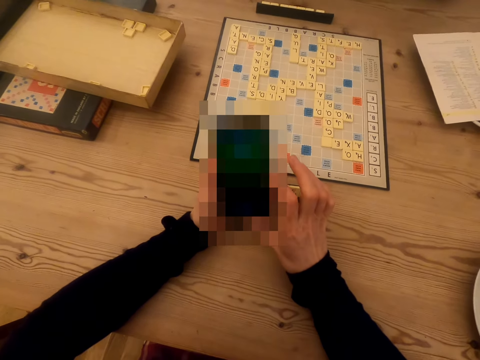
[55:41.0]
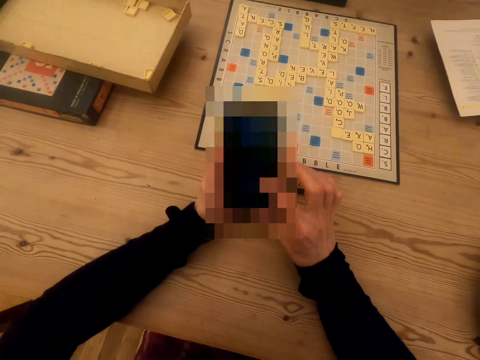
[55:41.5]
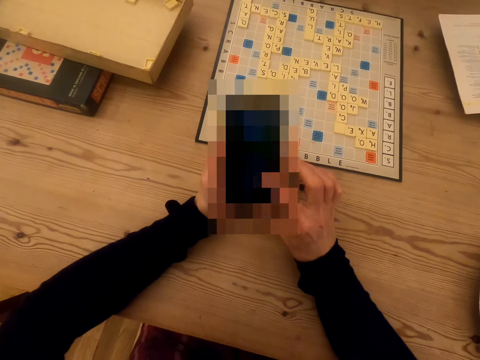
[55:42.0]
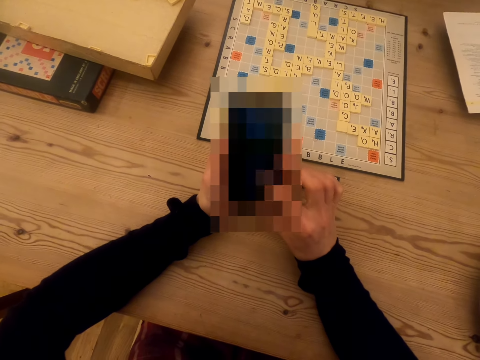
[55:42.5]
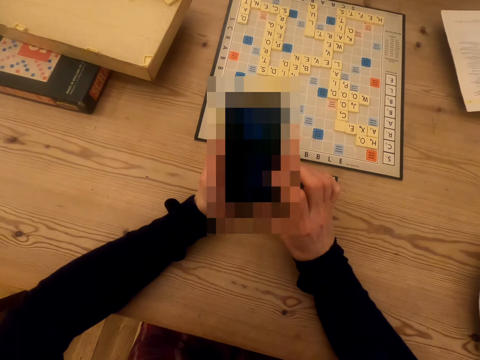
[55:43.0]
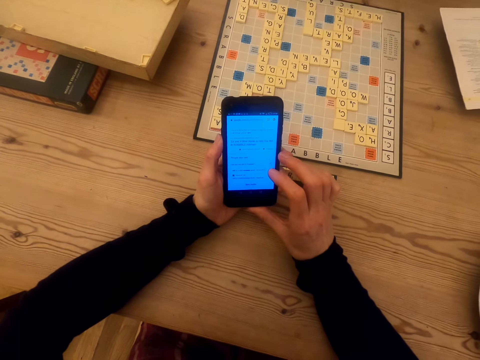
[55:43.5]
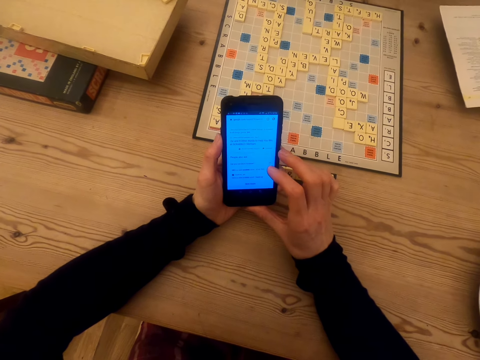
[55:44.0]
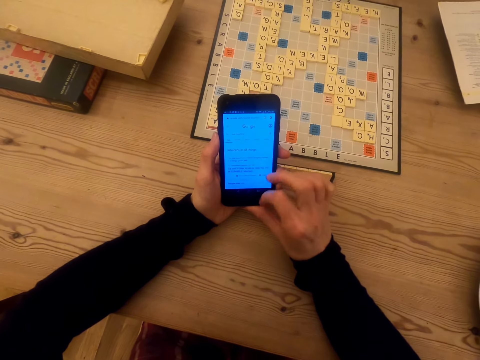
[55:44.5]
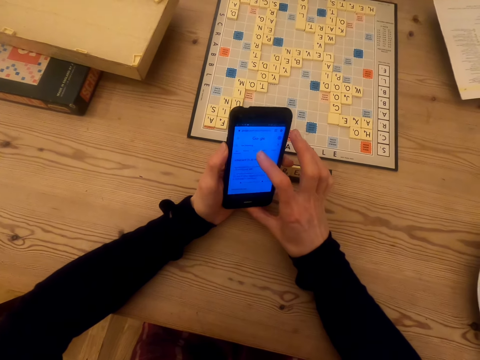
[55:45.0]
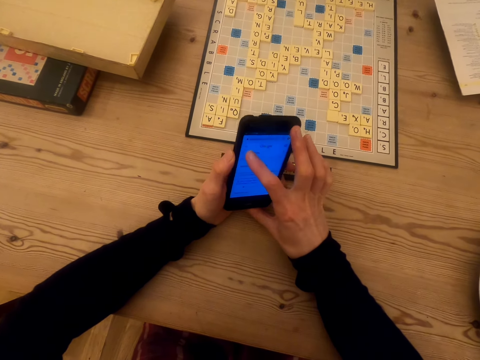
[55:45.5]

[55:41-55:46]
The camera wearer operates a phone.

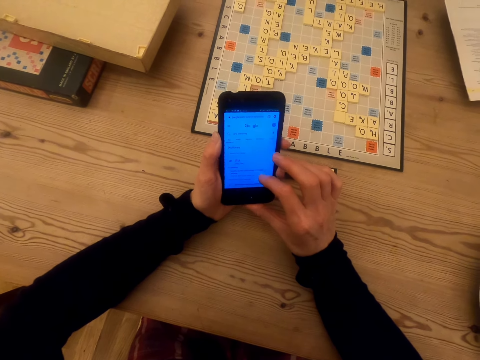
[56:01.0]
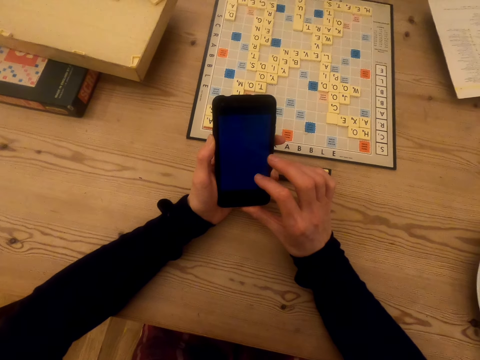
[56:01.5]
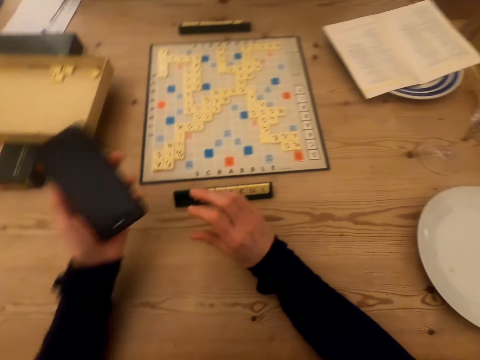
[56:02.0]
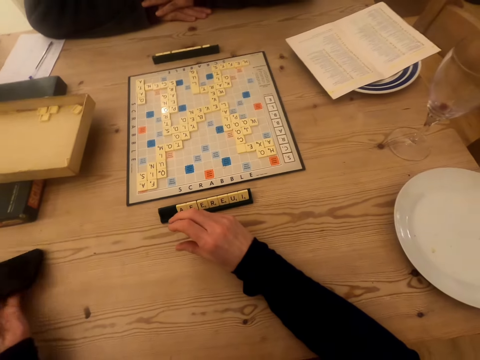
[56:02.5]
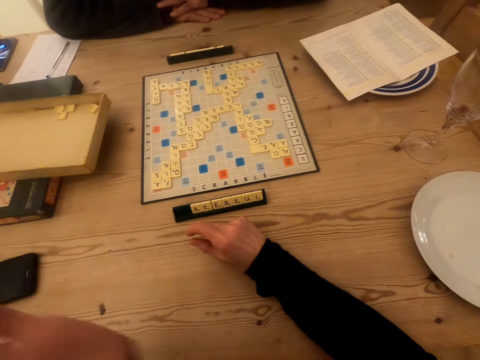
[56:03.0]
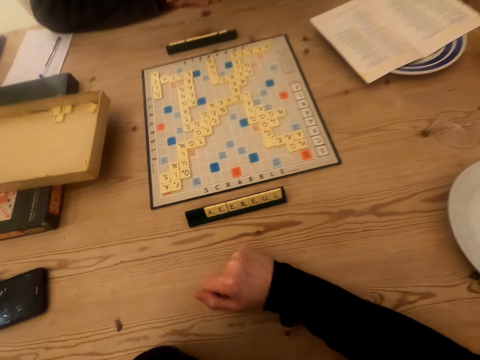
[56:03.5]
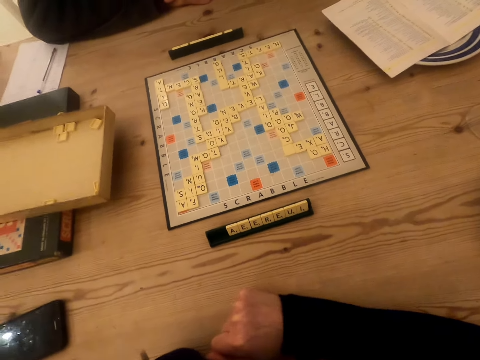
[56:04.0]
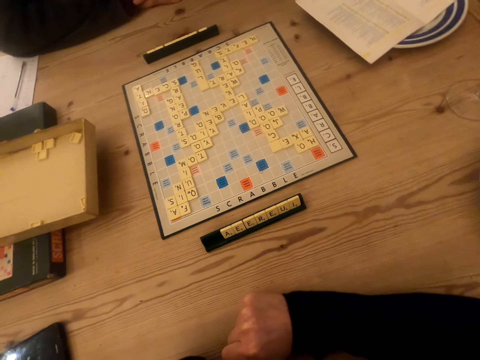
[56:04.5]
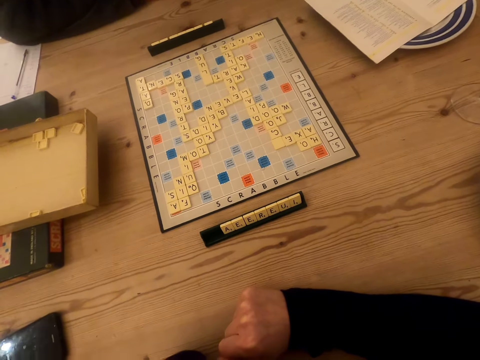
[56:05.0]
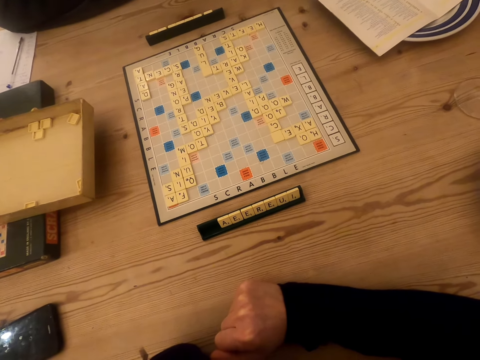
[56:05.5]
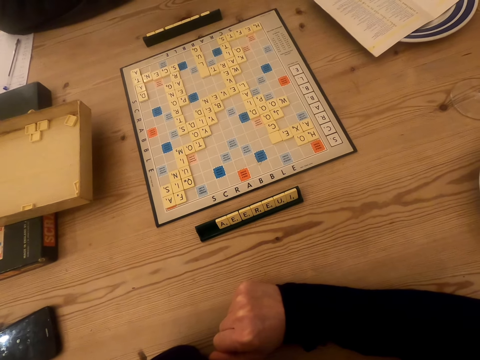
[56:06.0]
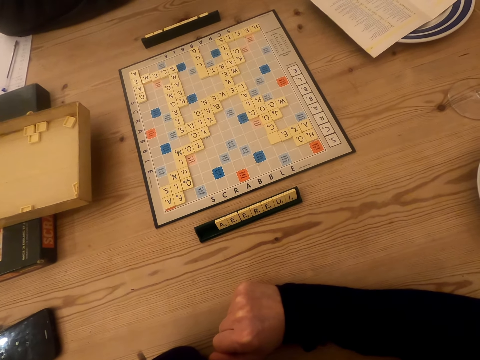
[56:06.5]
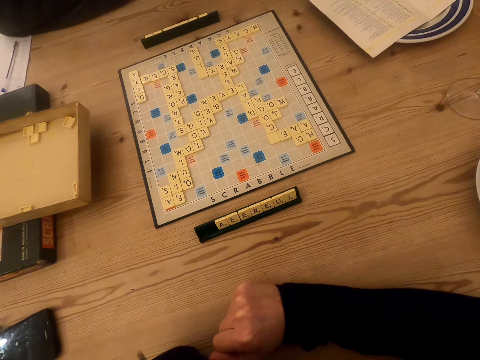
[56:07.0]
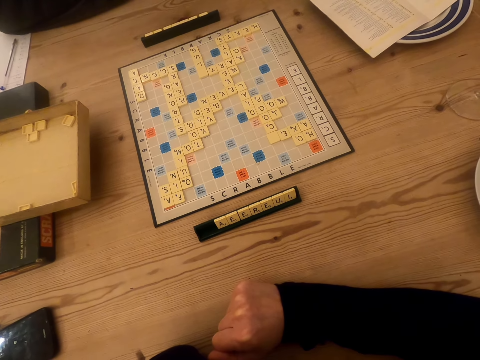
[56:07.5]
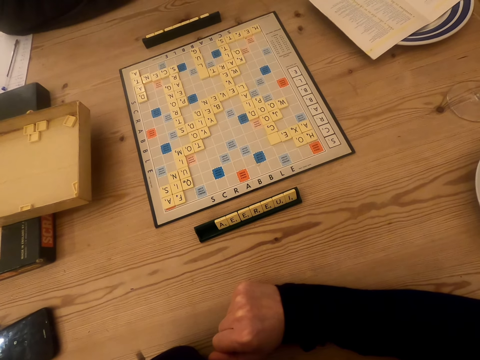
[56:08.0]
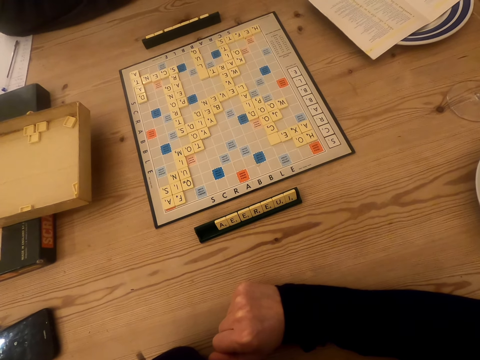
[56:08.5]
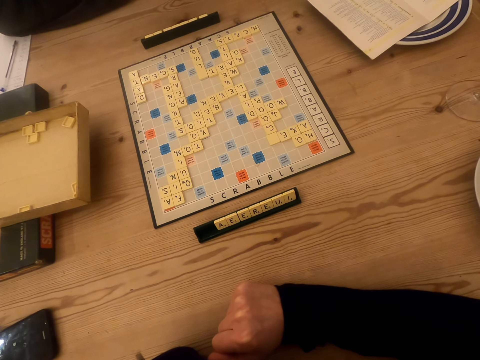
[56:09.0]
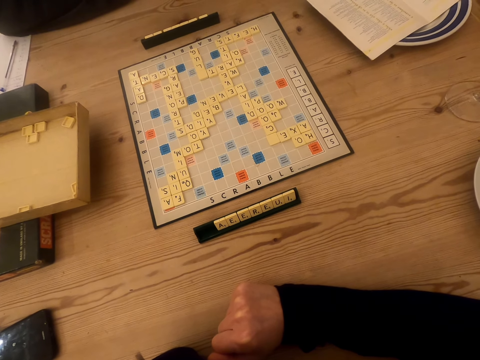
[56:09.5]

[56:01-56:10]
The camera wearer places the phone on the table. They move a hand. They stare at the scrabble board.

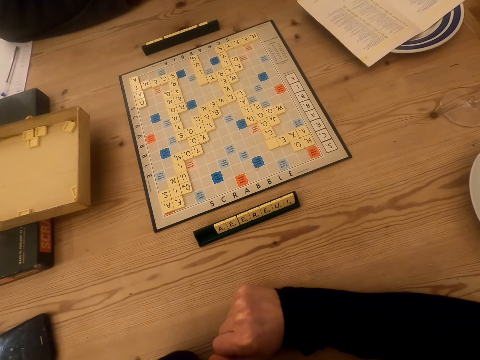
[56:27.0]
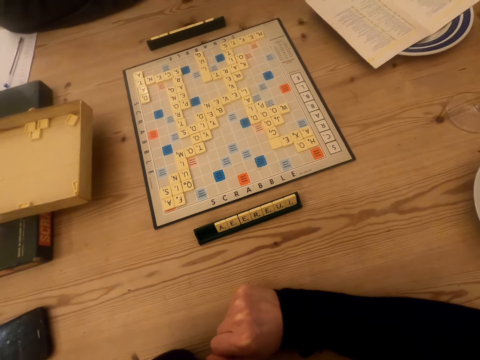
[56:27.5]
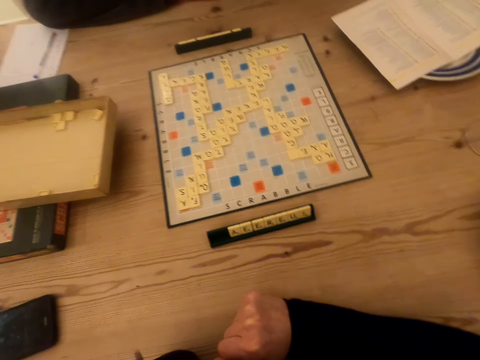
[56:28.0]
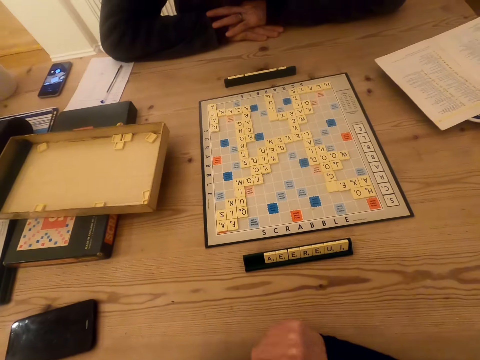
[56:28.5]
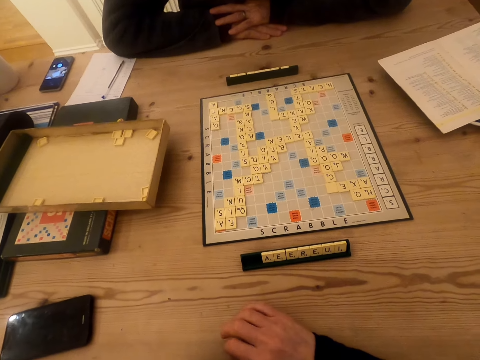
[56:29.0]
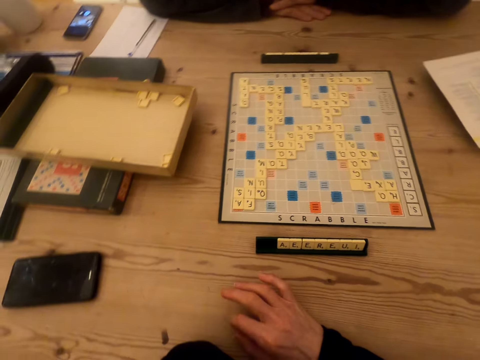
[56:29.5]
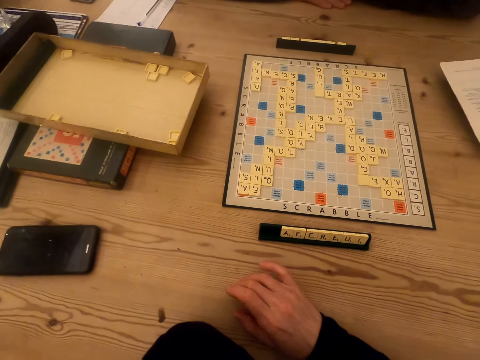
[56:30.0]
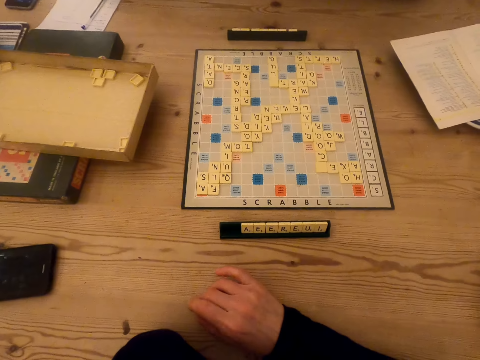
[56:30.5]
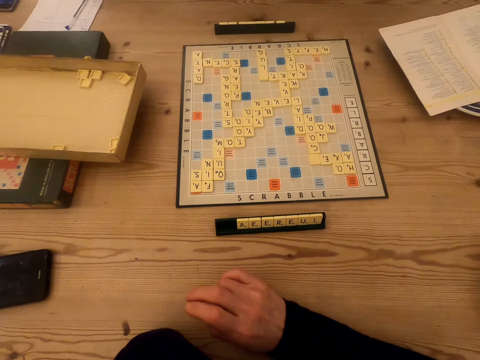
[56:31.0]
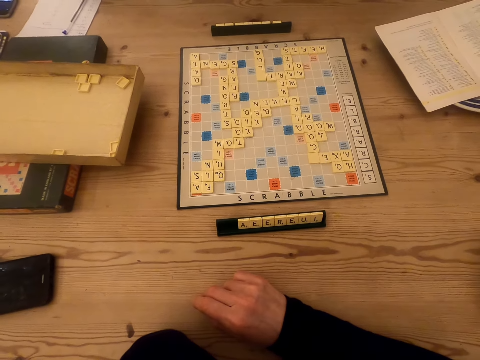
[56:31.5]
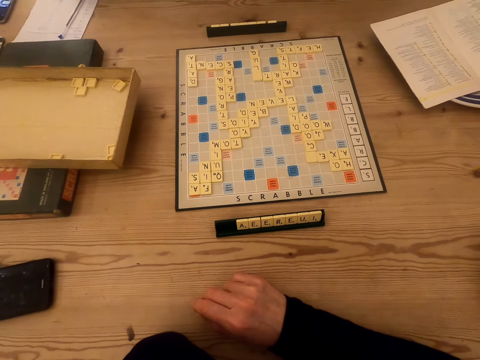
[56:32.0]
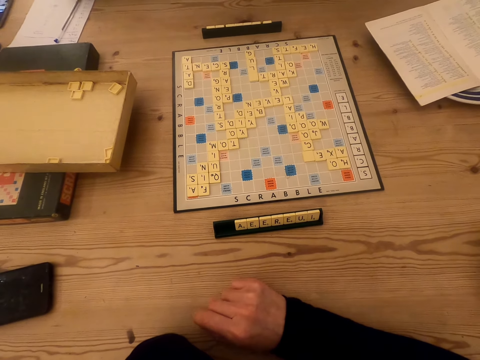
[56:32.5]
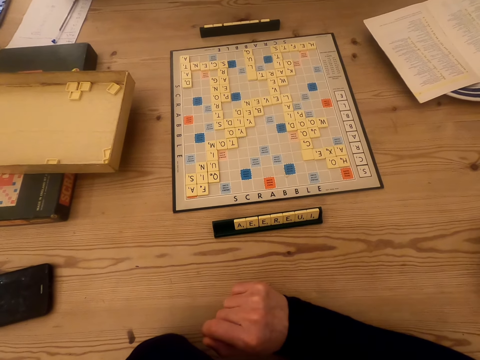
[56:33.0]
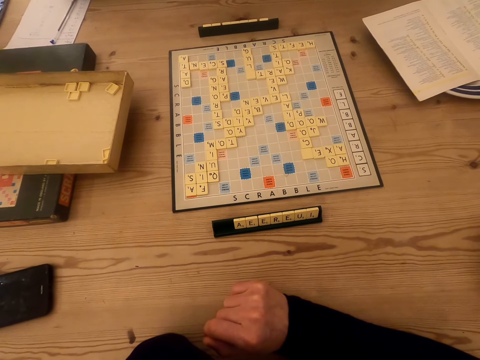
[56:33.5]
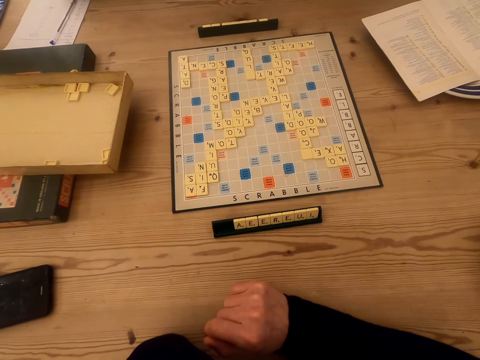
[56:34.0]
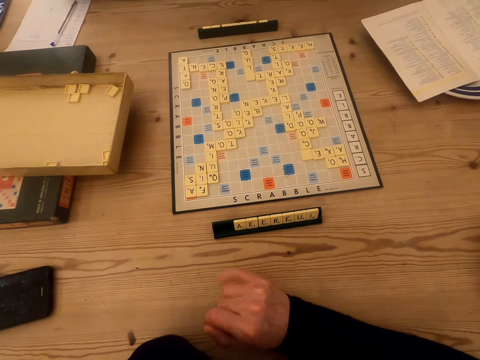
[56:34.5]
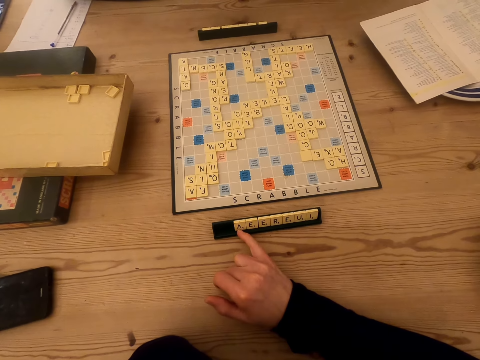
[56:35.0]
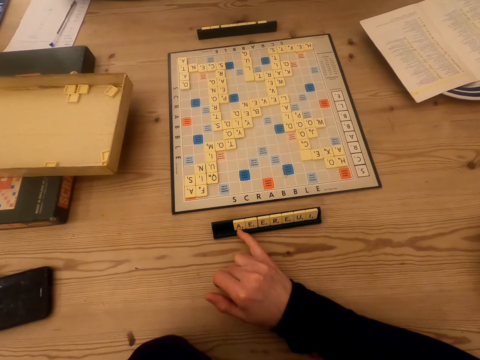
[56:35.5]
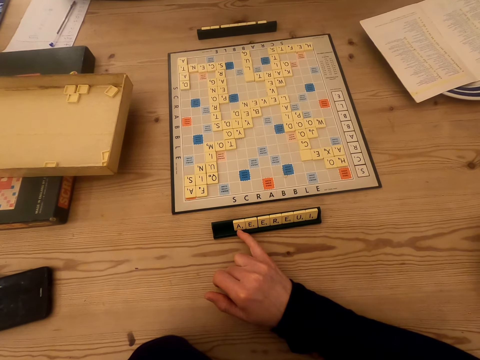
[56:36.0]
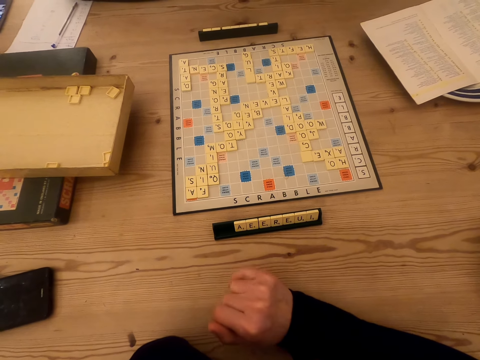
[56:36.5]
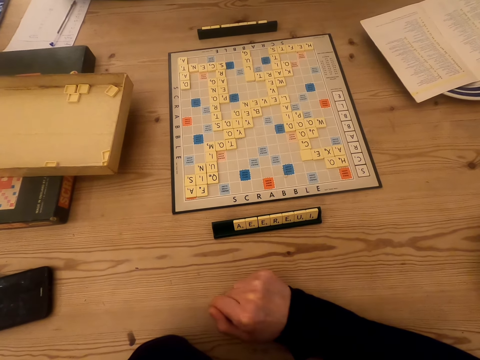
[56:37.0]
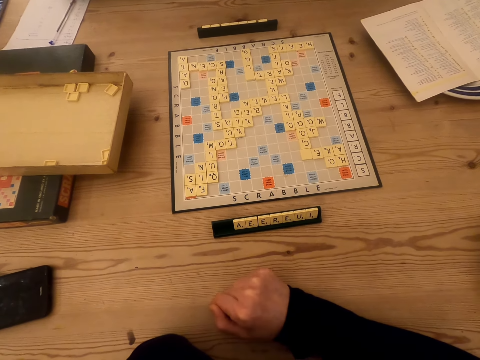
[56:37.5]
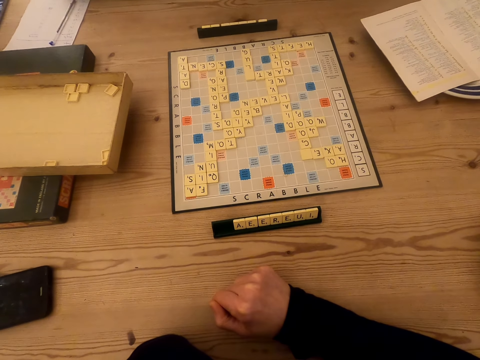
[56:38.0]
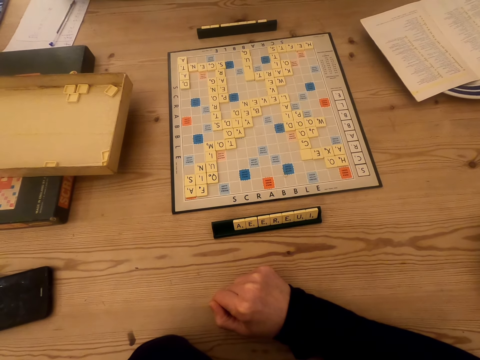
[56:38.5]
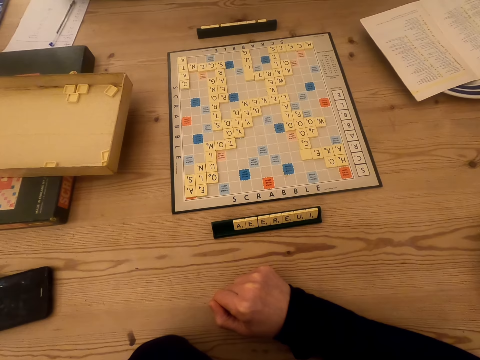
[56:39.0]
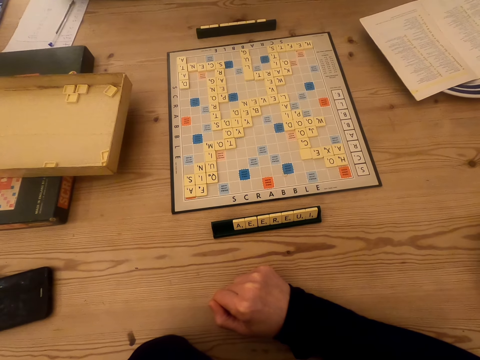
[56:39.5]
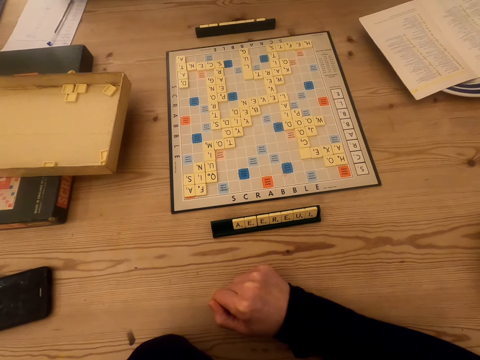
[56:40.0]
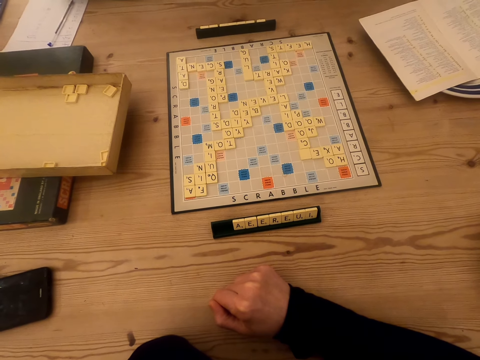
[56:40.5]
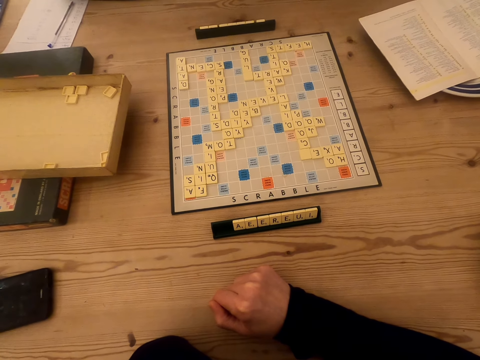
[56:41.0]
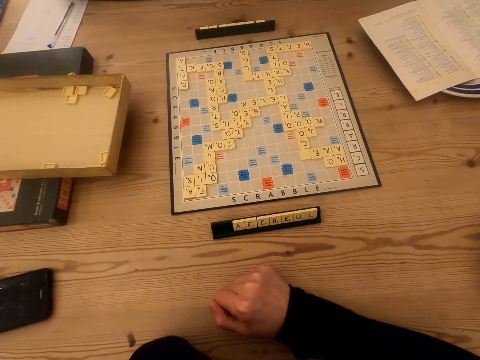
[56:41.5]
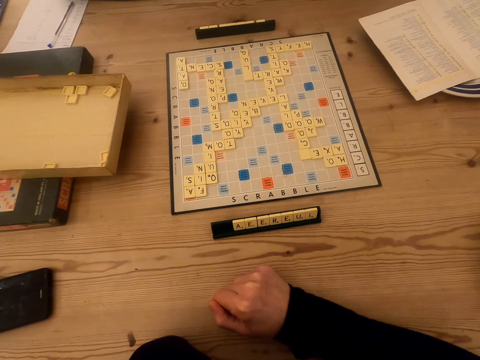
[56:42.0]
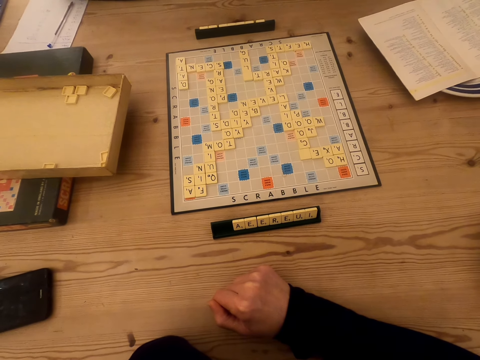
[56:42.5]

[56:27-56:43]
The camera wearer moves the fingers. They tap a table with a hand. They look at the scrabble board. They touch the scrabble tile with a finger. They knock the table with a hand. They stare at the scrabble board.
